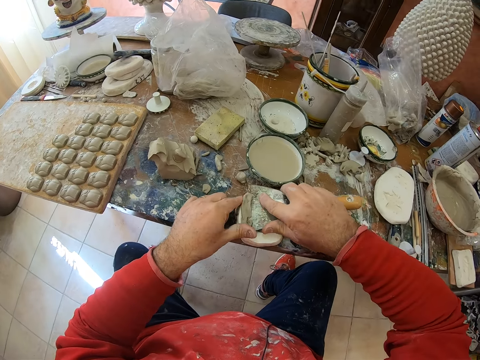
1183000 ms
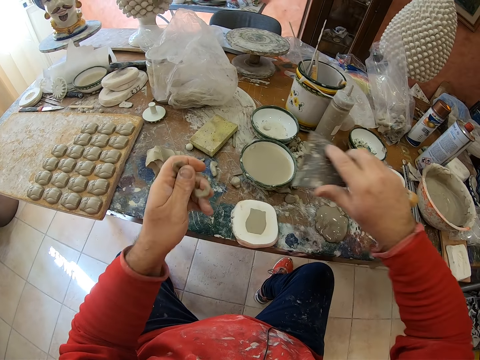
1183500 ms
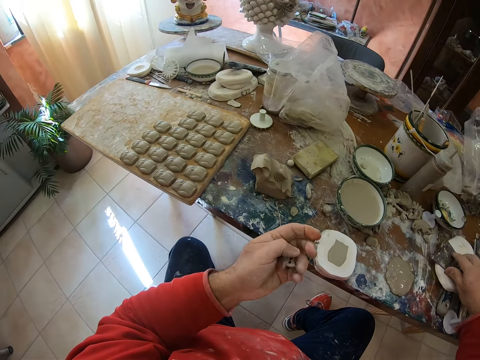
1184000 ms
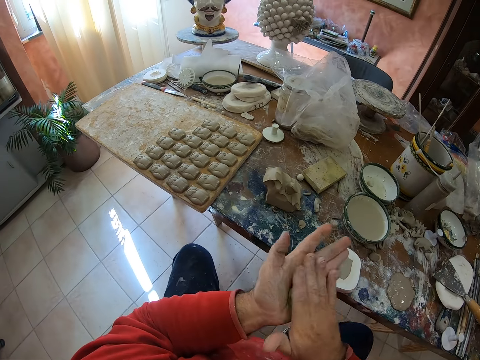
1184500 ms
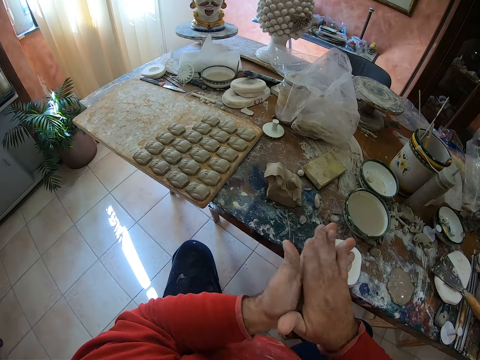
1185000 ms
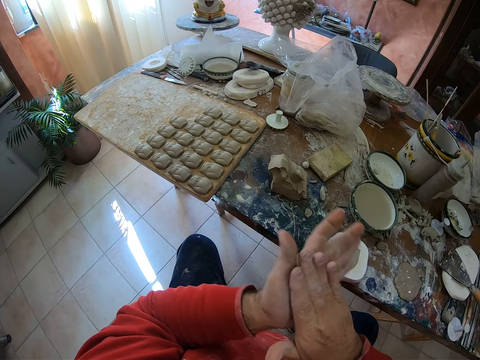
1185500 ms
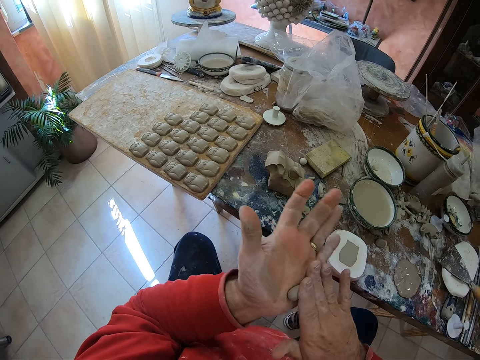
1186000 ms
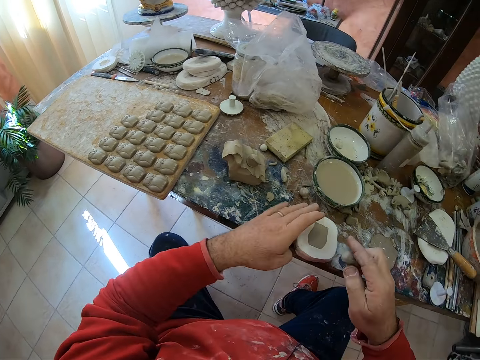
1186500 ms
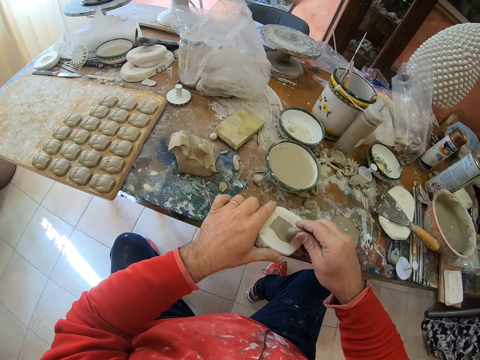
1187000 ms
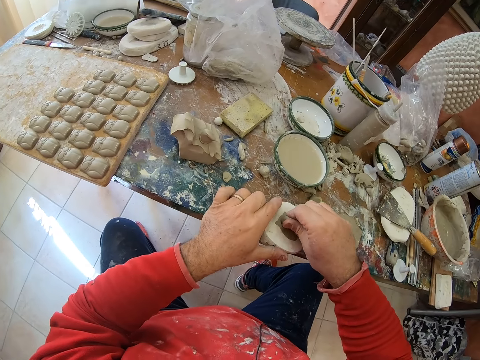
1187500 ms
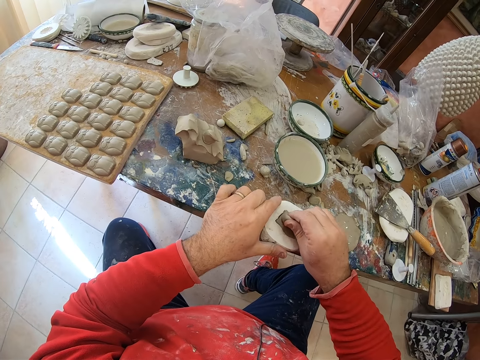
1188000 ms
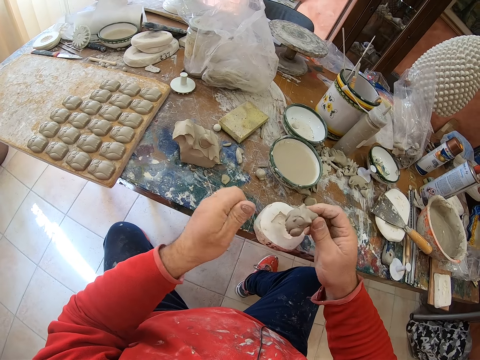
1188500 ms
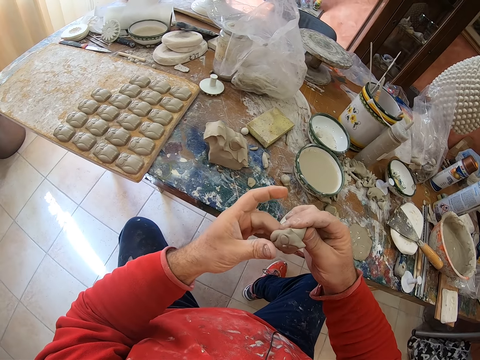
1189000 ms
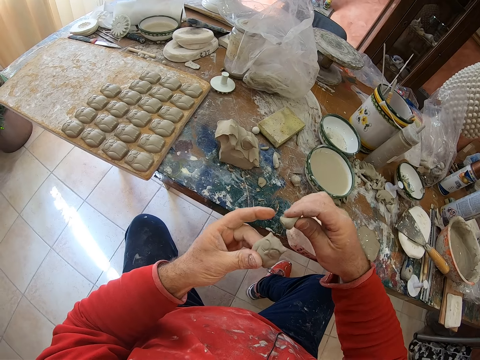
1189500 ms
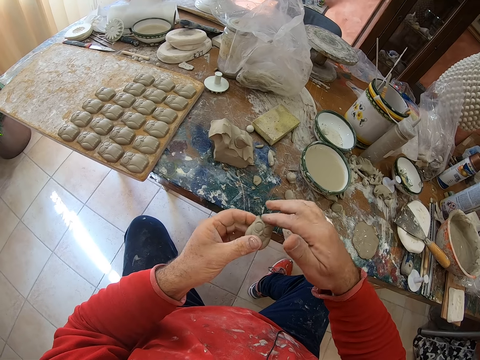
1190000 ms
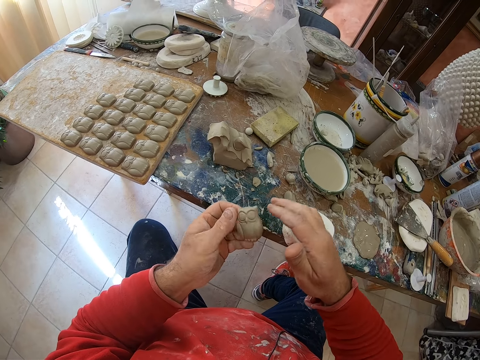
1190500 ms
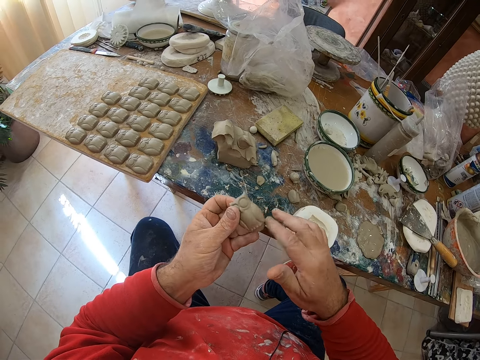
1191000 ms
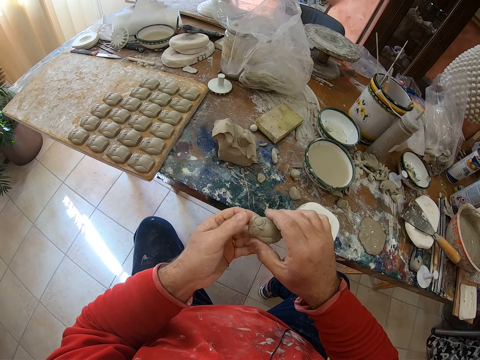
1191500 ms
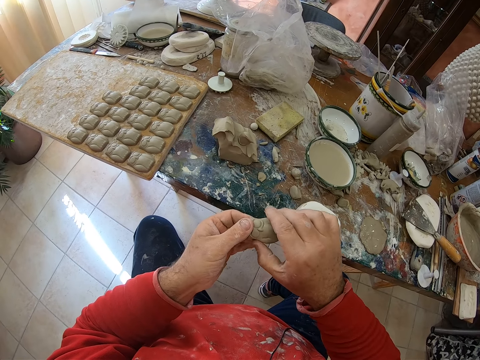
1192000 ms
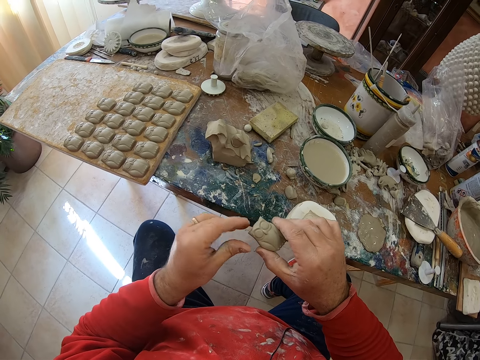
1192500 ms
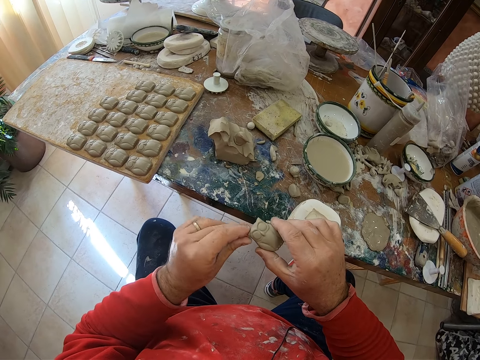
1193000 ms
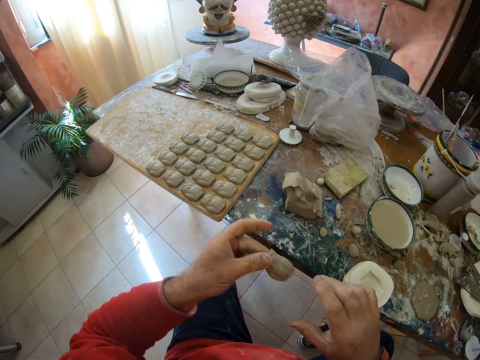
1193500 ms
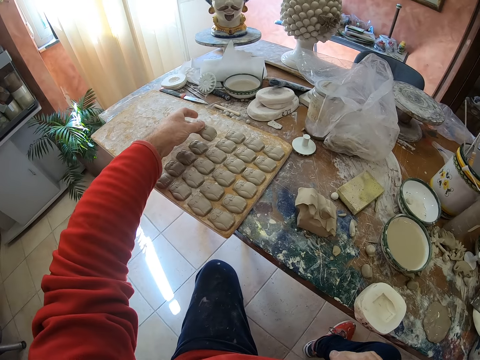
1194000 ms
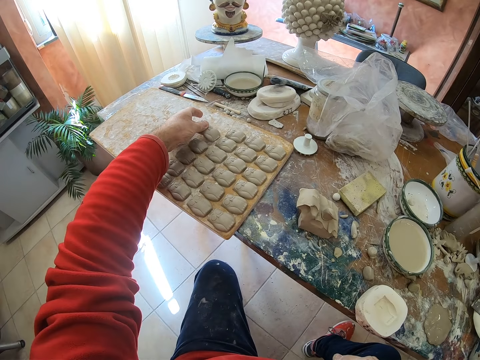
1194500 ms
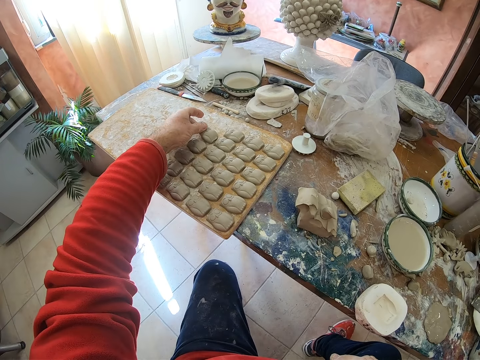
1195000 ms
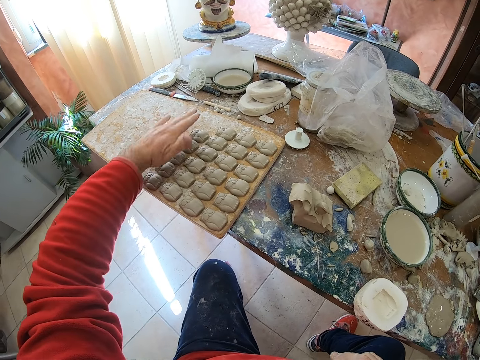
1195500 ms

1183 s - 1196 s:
The camera wearer drops the scraper on the table. He rolls the clay mold in his hands. He presses the clay mold into a mold shaper. He pulls an owl-shaped clay mold from the mold shaper. He drops the mud on the table and shapes the molding in his hands. He smoothens the clay owl mold's edges with his fingers. He puts the clay owl mold on a wooden tray.

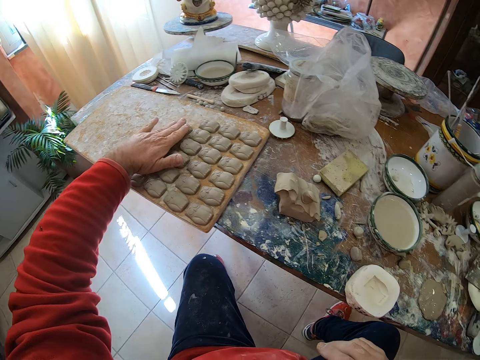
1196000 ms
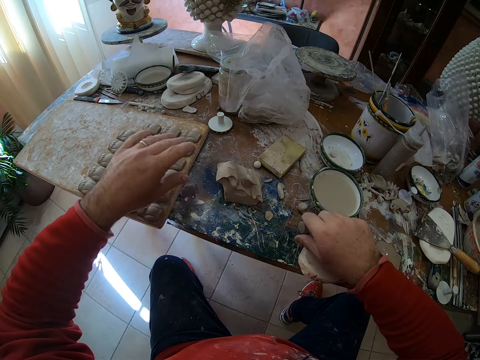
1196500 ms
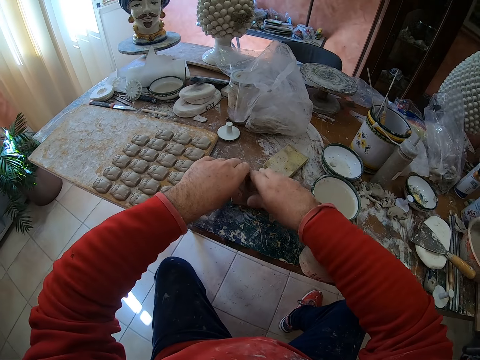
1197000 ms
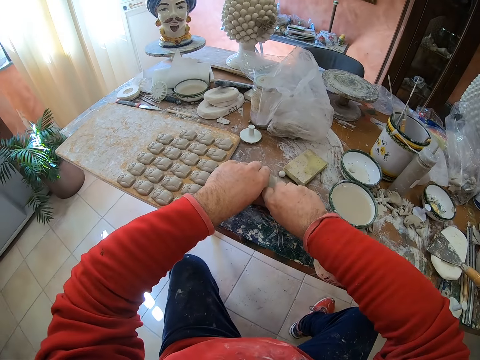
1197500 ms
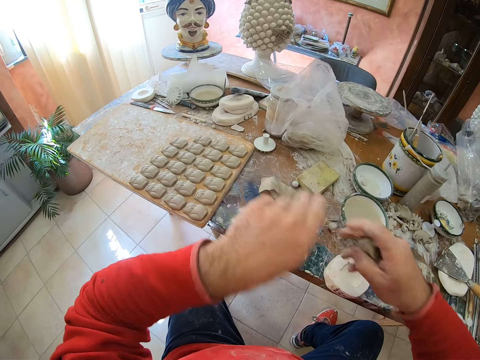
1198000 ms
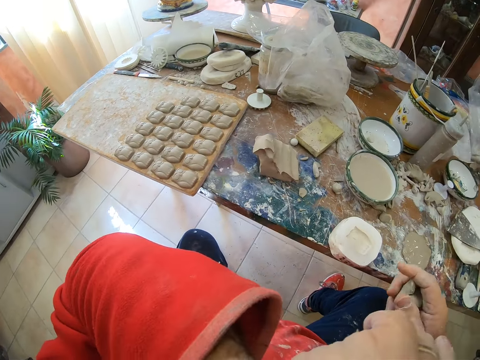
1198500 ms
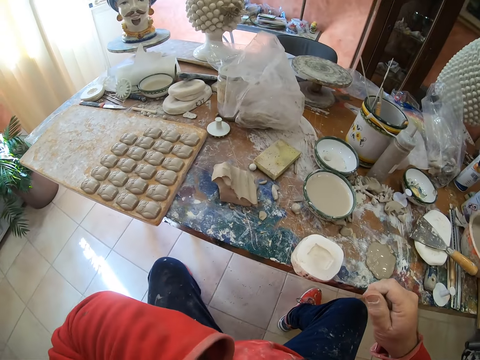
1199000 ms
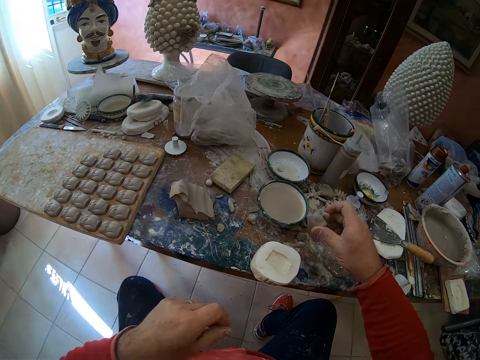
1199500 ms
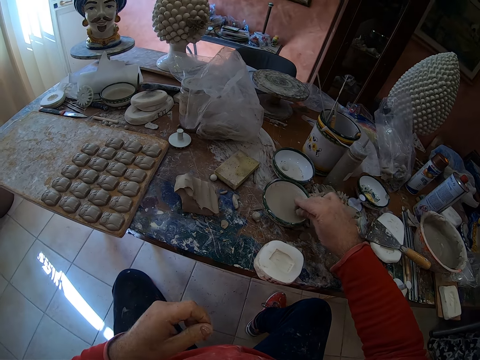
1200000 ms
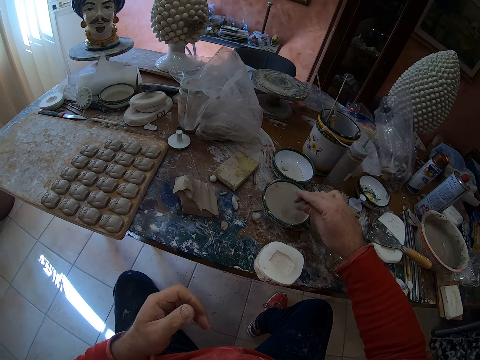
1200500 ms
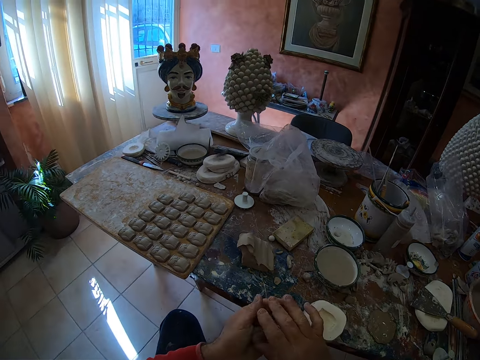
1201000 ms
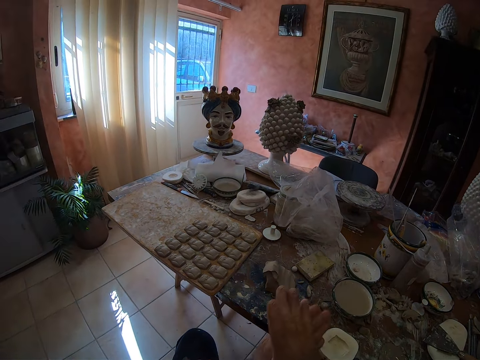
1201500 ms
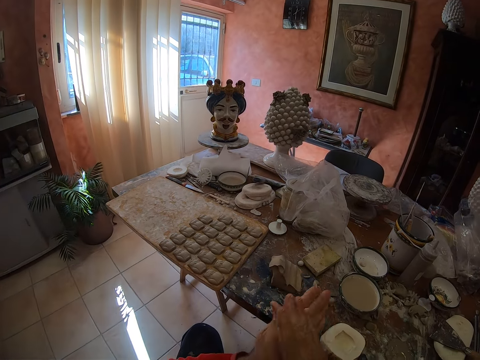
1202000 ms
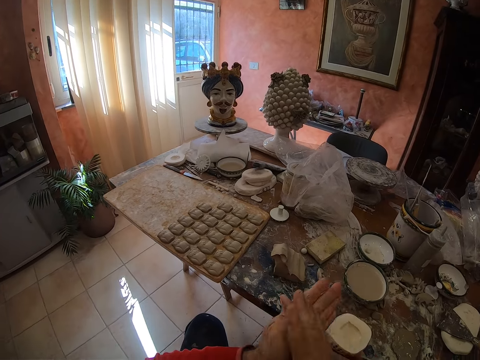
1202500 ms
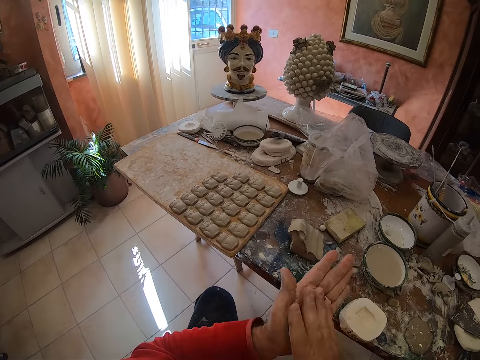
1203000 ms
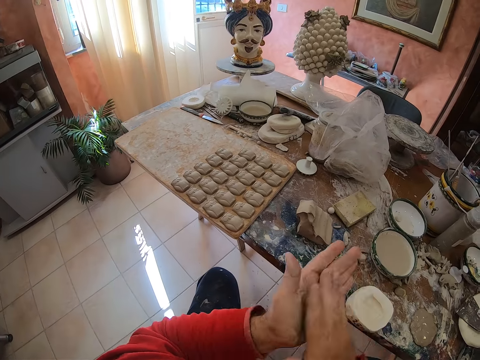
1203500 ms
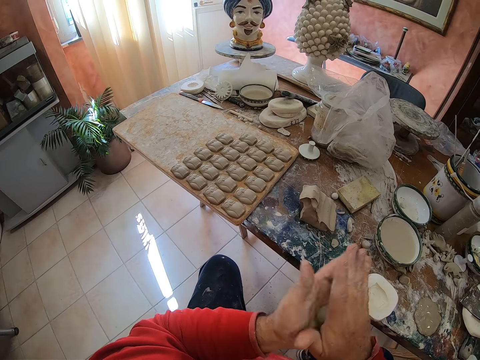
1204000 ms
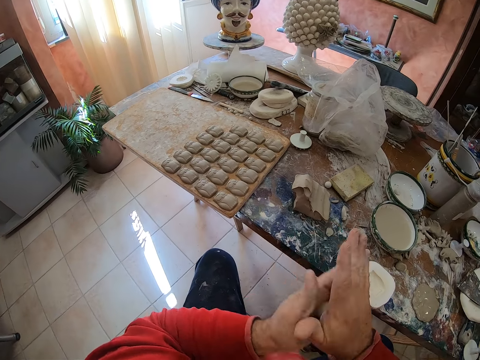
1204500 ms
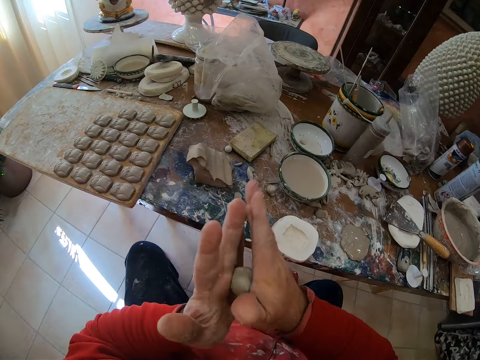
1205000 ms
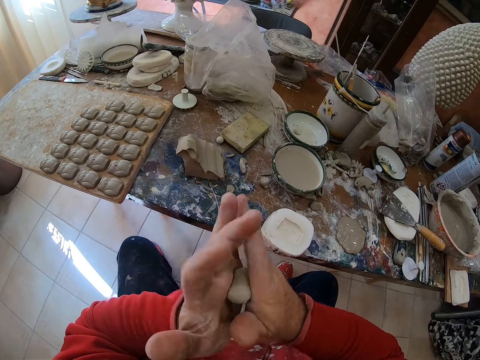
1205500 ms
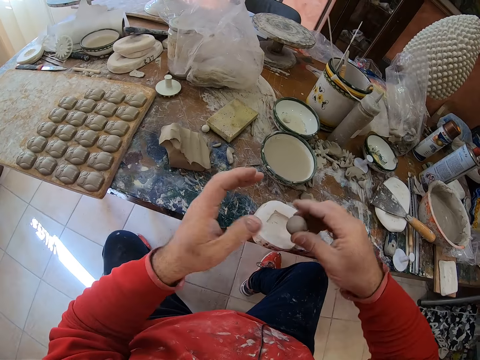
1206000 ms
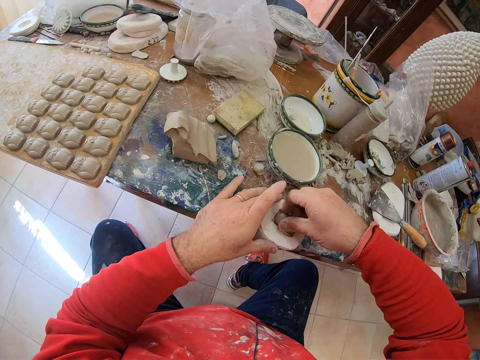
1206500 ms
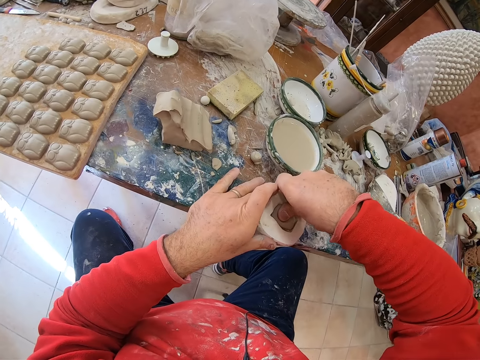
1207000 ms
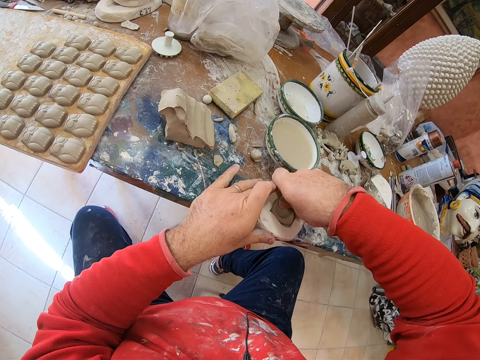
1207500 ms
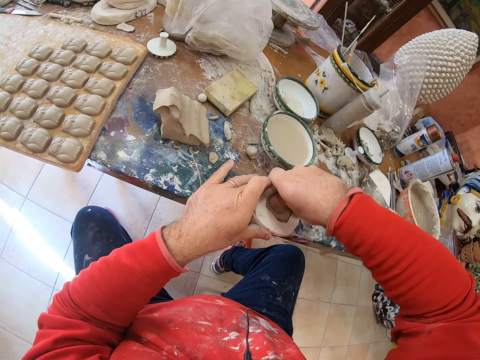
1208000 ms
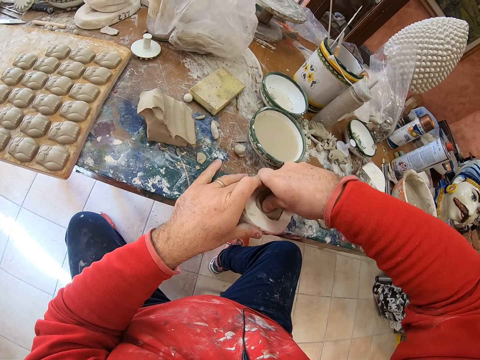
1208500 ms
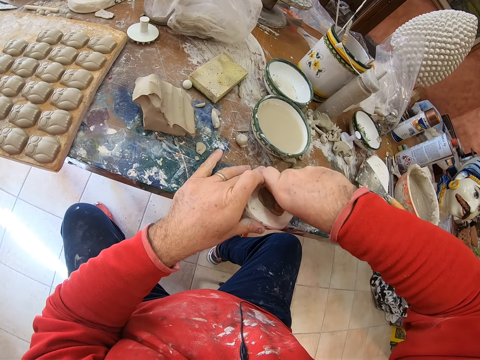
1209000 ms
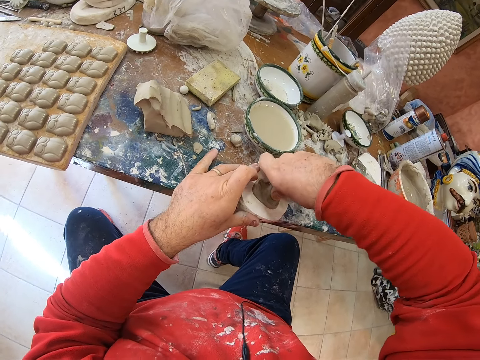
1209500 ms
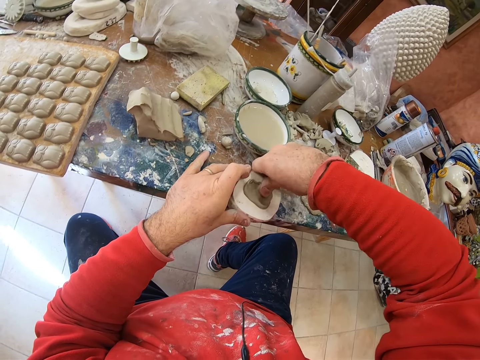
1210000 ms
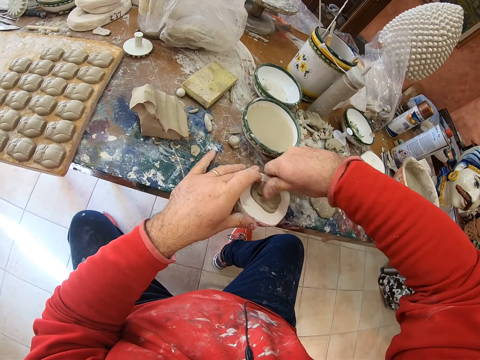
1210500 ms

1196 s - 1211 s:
The camera wearer cuts mud on the table. He takes a pinch of clay mold on the table. He wipes his face with his hand and compresses the mud in his hand. He applies some water on the mud. He dips the clay mold into water. He rolls the clay mold in his hands. He presses the clay mold into a mold shaper.
